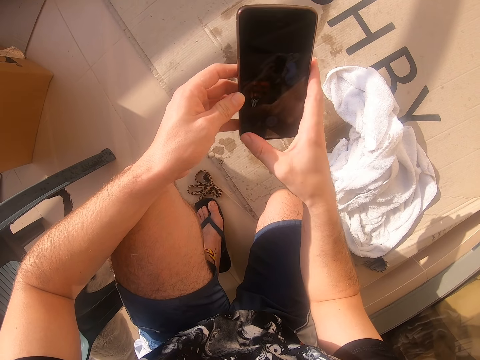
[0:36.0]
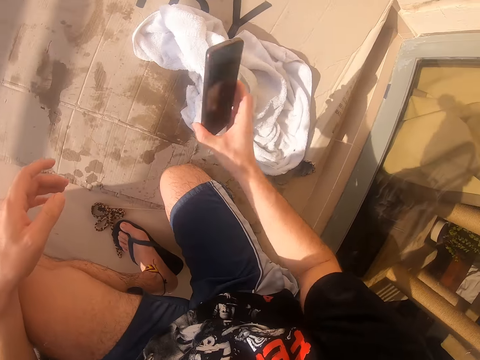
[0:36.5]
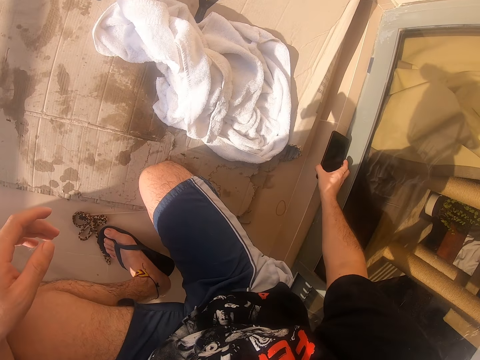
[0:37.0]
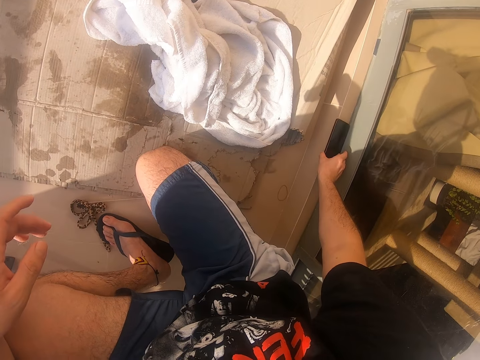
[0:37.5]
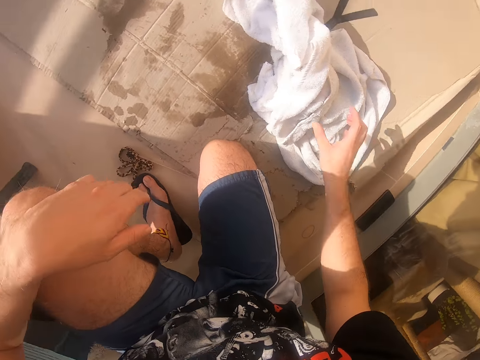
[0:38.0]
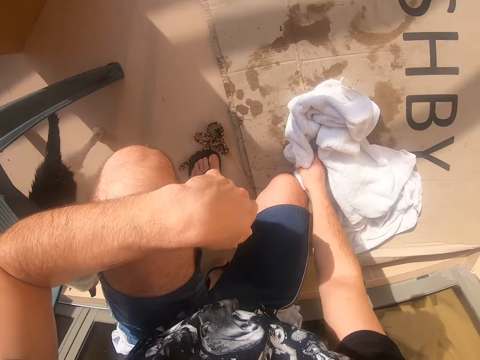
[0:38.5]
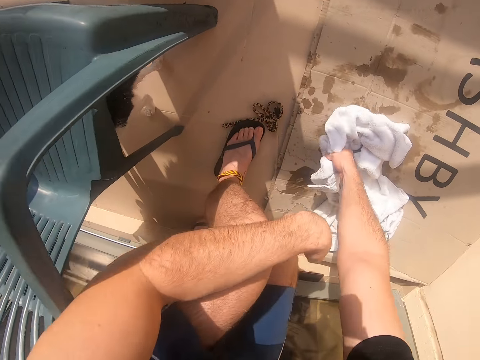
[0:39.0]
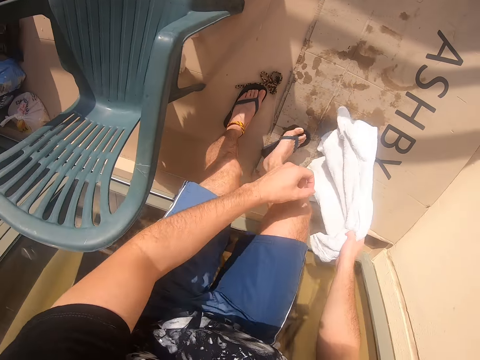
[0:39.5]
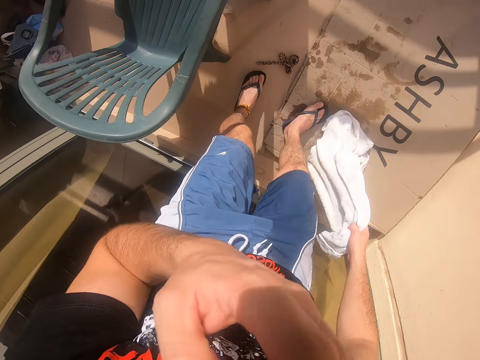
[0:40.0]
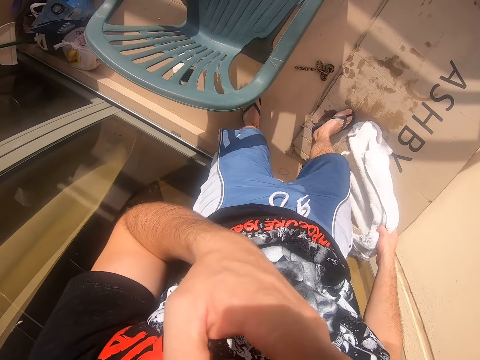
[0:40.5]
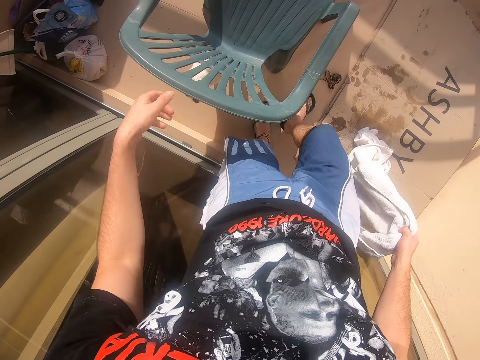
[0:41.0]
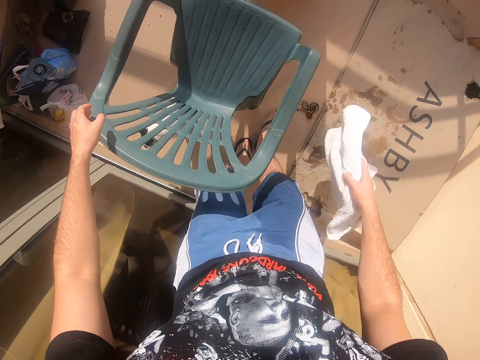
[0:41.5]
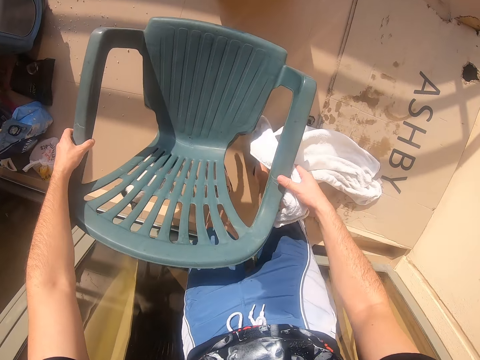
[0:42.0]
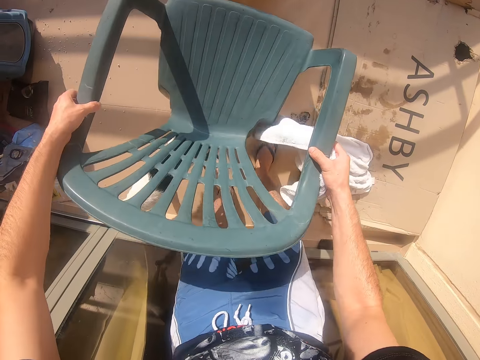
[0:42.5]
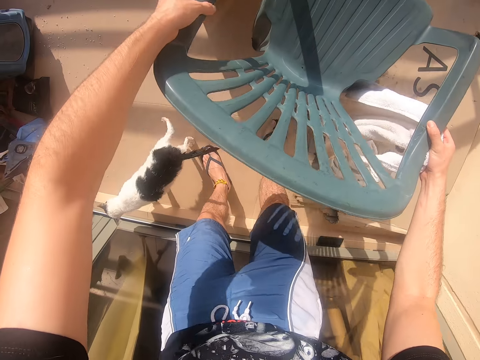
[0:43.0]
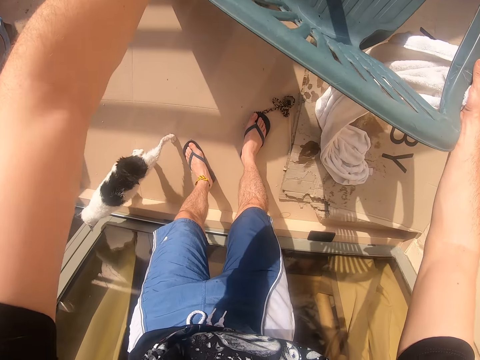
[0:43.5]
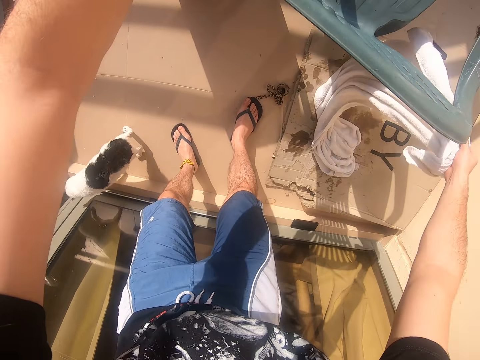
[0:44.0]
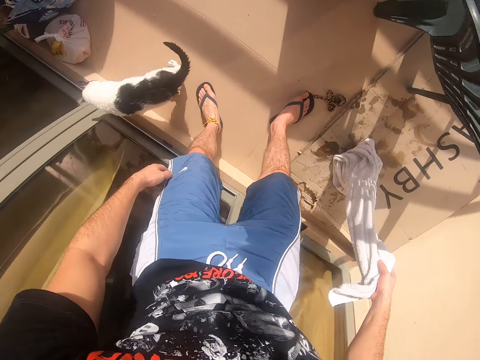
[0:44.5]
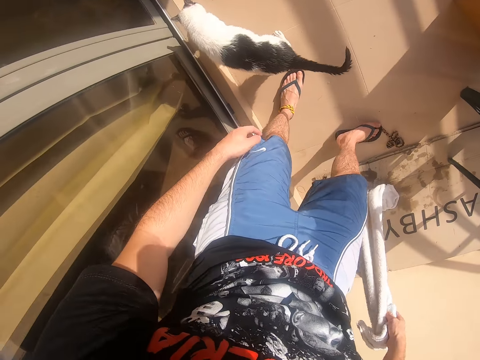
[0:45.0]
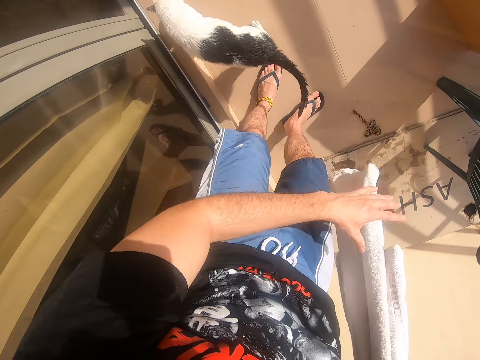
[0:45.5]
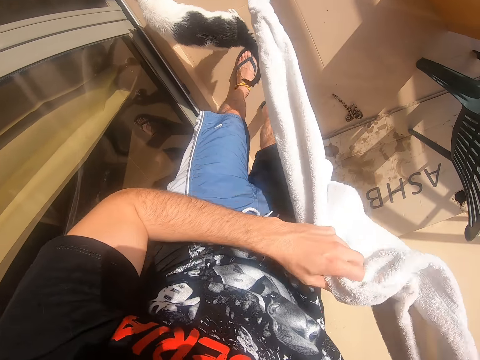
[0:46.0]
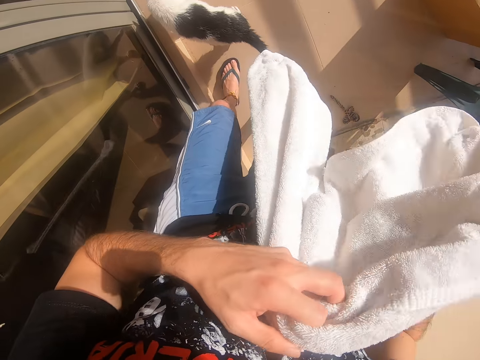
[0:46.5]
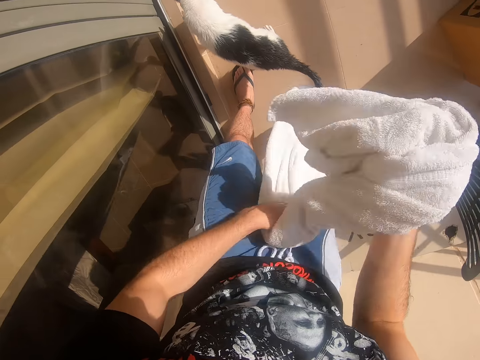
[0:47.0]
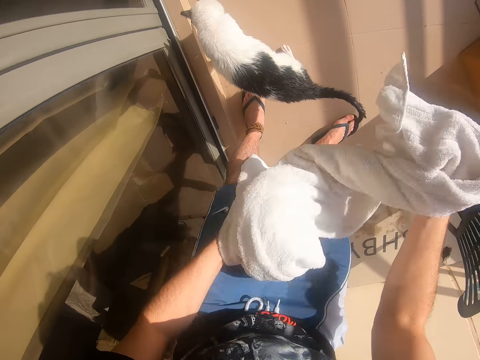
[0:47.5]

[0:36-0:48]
The camera wearer operates the phone. They move the phone. They place the phone down. They move the right hand. They pull a towel. They move the left hand. They lift the towel. They lift the left hand. They look around. They make a step. They move both hands. They lift the chair. They carry the chair. They place the chair down. They move both hands. They look at the cat. They lift the towel. They shake the towel.

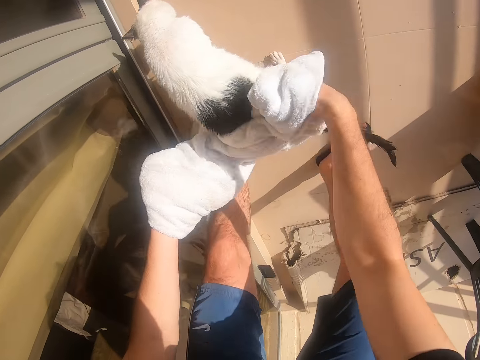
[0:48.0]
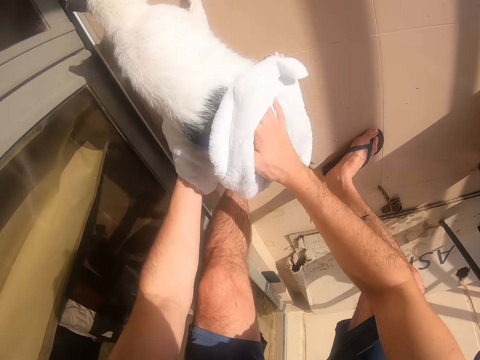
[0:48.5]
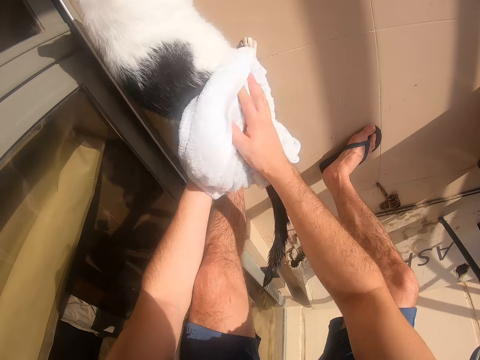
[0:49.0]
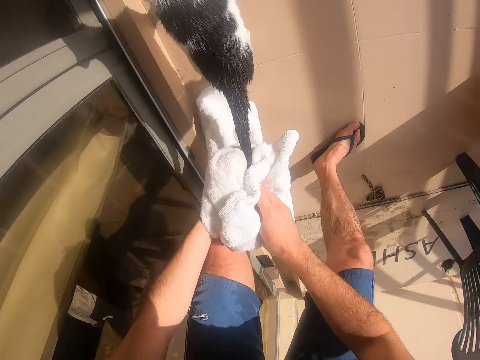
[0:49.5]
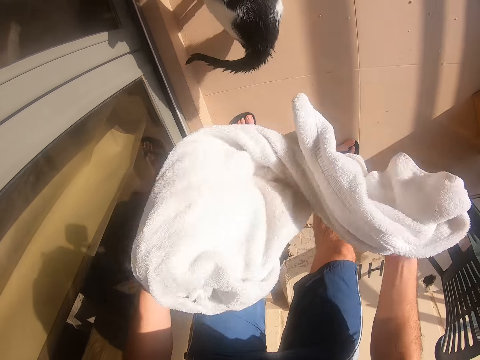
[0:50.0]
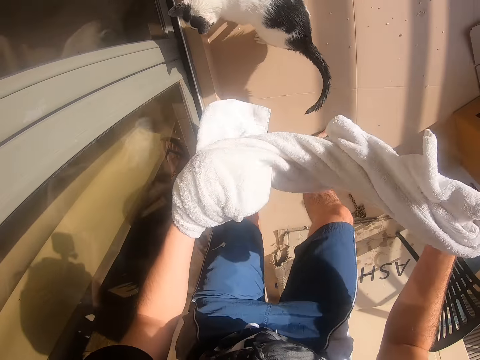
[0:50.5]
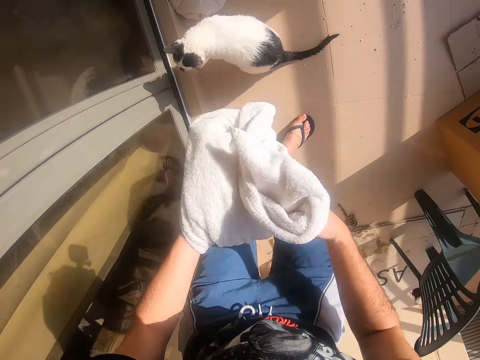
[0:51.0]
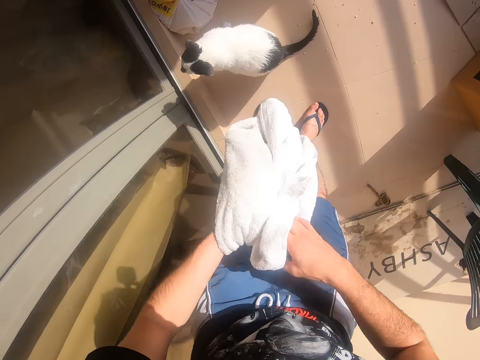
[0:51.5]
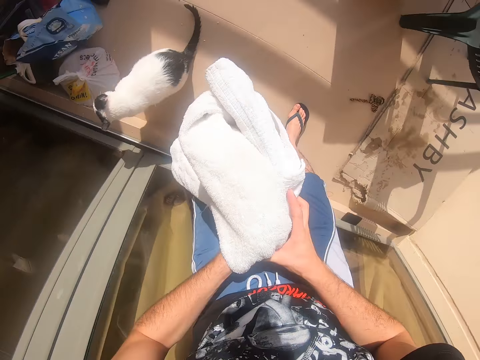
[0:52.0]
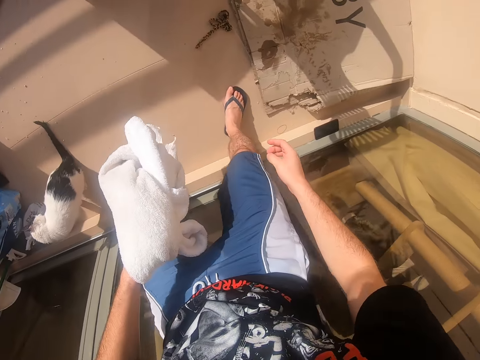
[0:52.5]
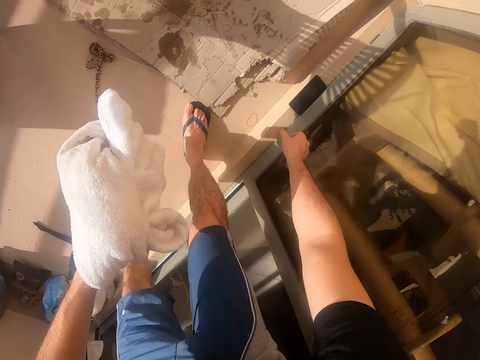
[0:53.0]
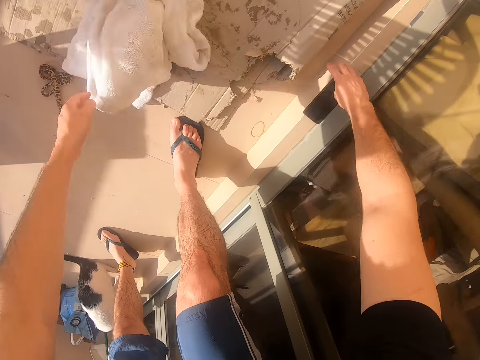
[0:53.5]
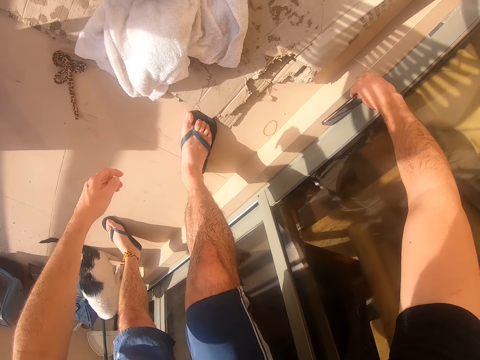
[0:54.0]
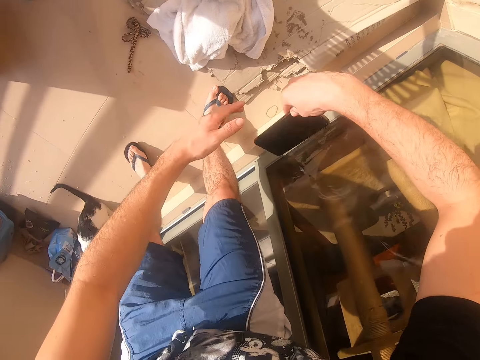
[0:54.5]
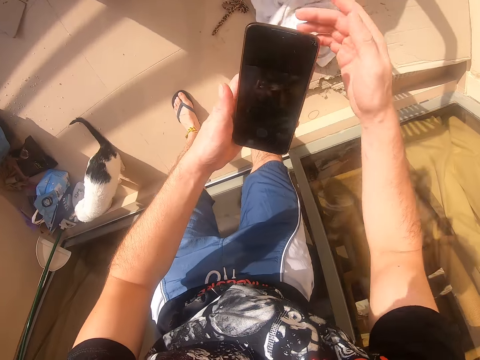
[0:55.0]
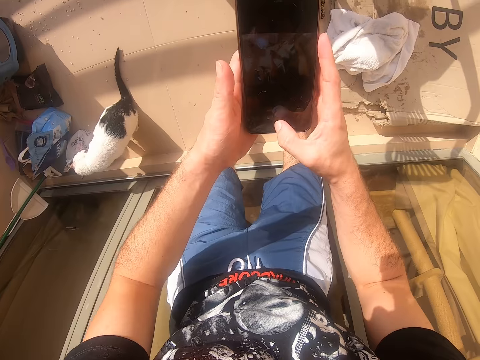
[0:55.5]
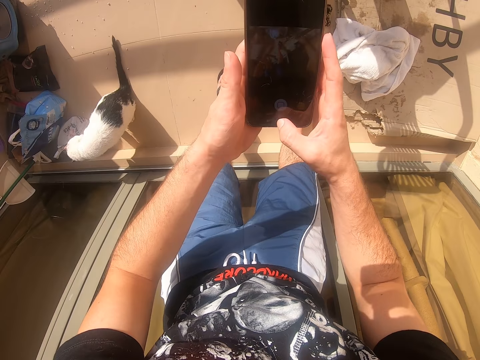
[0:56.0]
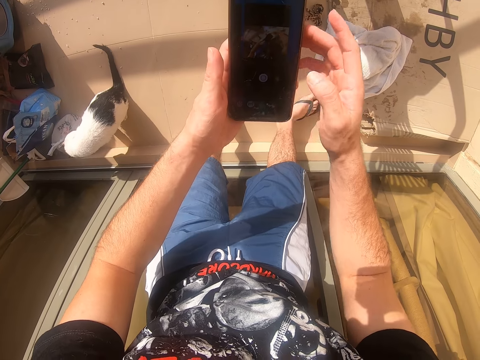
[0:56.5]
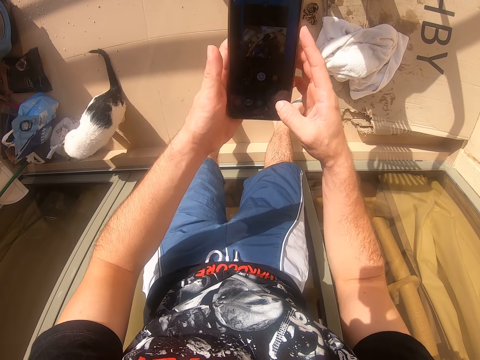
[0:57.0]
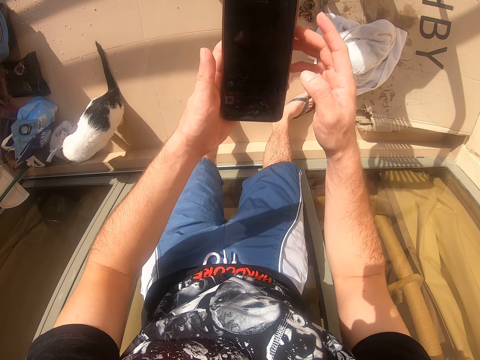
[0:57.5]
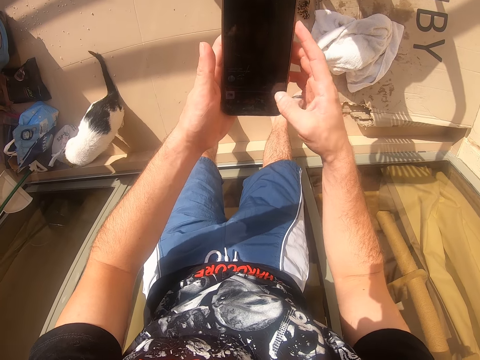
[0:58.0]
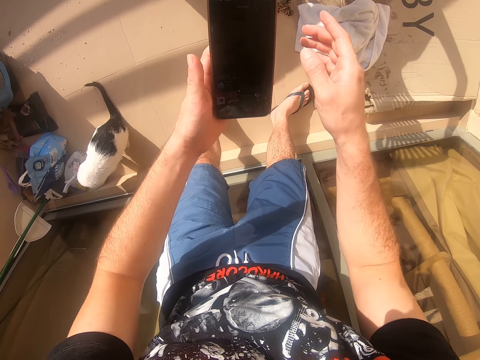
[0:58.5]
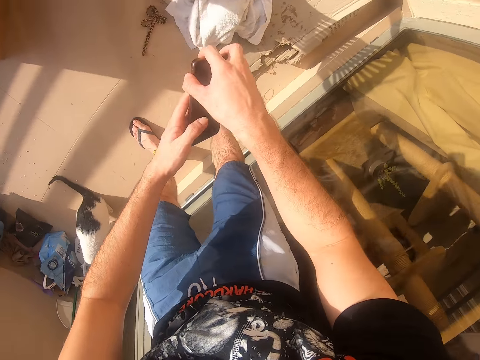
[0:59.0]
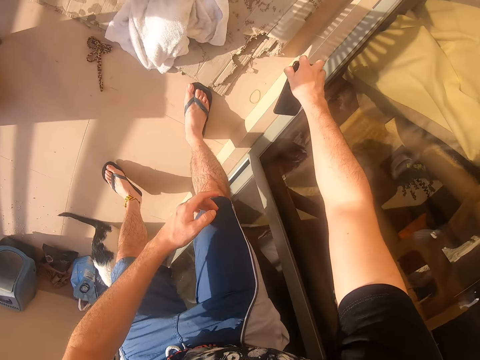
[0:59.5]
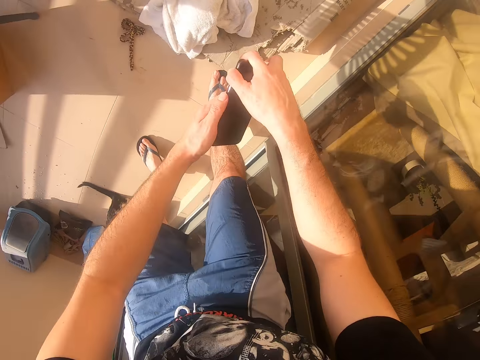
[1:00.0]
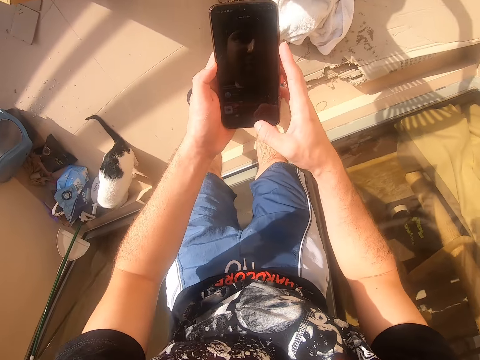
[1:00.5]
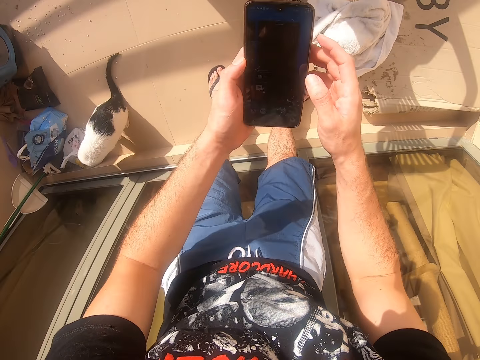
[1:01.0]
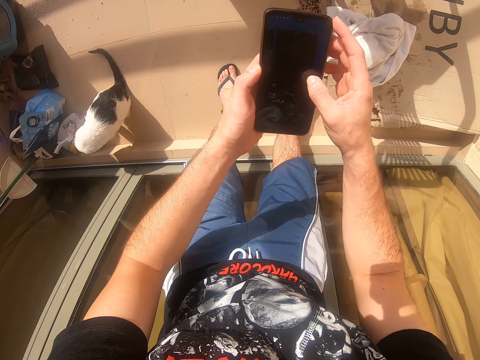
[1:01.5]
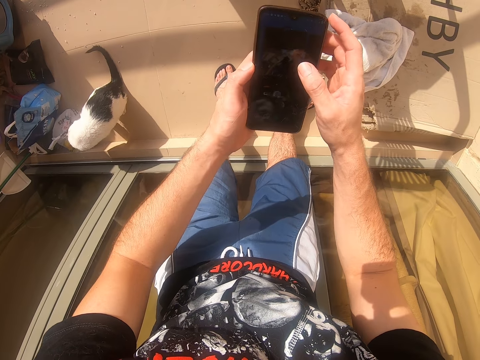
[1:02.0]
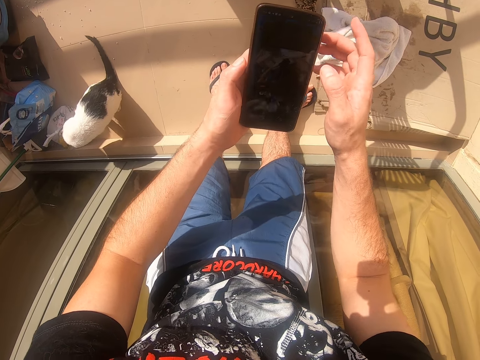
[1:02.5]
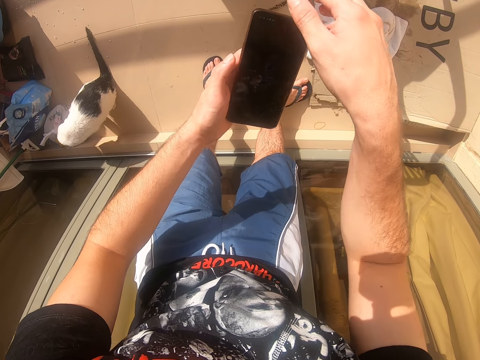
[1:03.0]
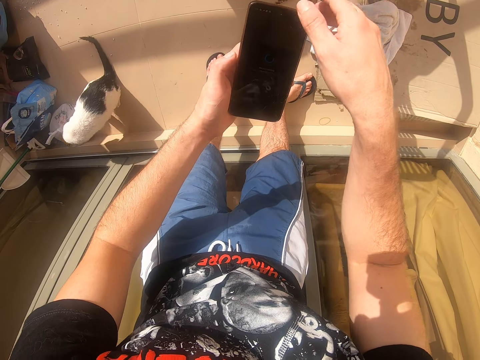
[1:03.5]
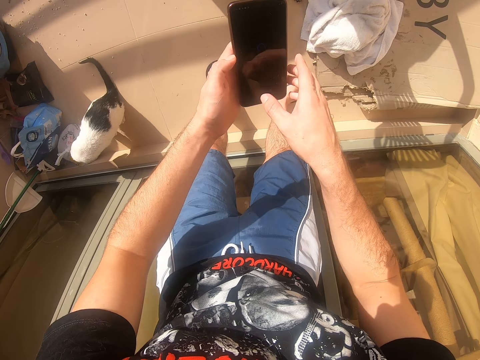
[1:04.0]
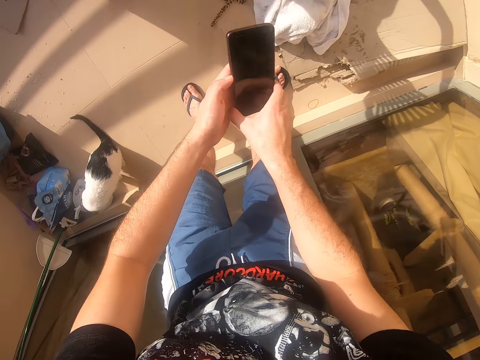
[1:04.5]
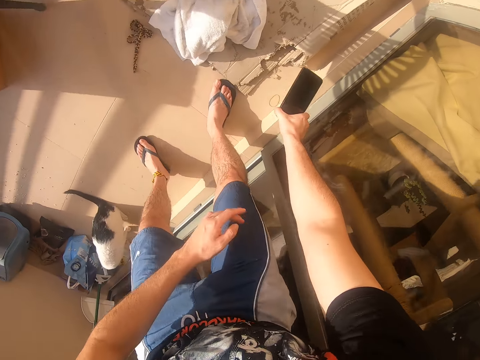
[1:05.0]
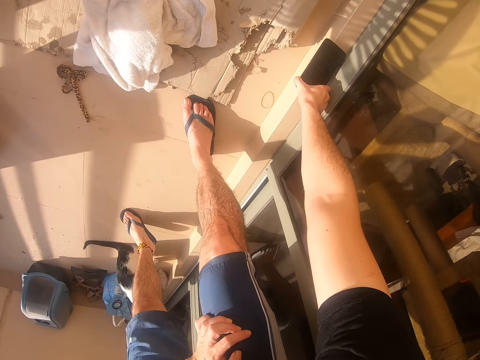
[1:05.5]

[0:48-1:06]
The camera wearer moves both hands. They wipe the cat with the towel. They lift the towel. They shake the towel. They look at the cat. They move the right hand. They look around. They put the towel on the floor. They drop the towel. They pick up the phone. They lift the phone. They operate the phone. They look at the phone. They move the right hand. They move the phone. They lift the phone. They operate the phone. They lift the right hand. They look at the phone. They move the phone.
